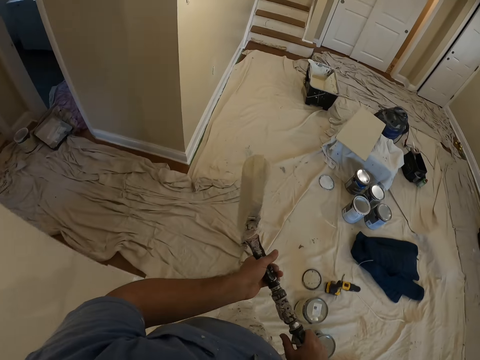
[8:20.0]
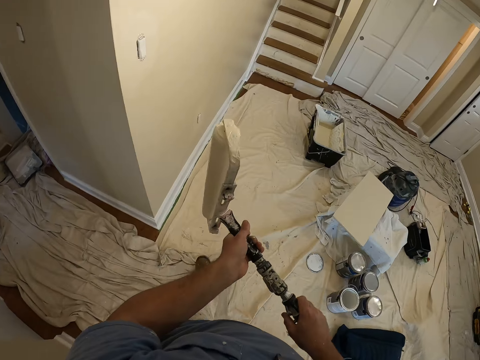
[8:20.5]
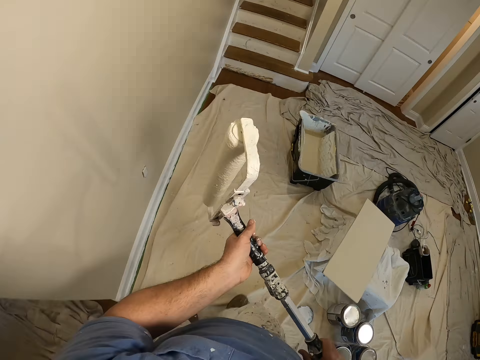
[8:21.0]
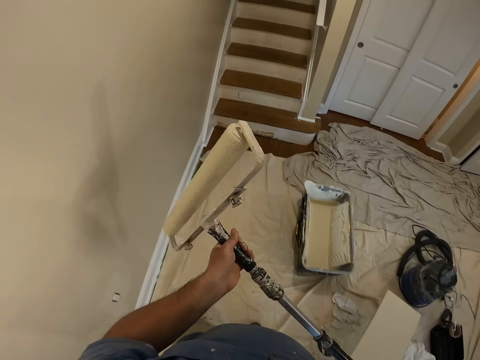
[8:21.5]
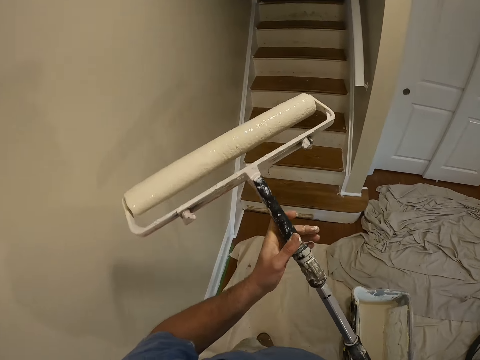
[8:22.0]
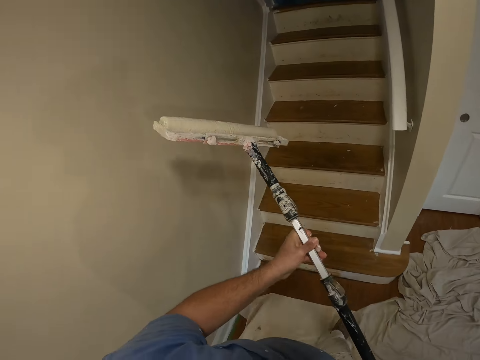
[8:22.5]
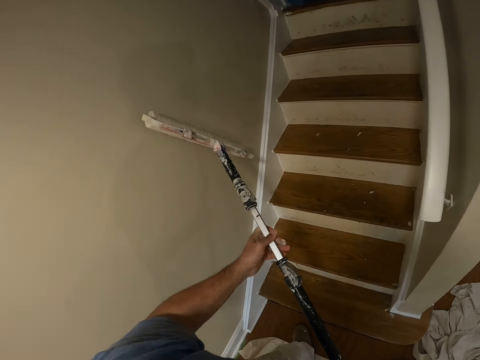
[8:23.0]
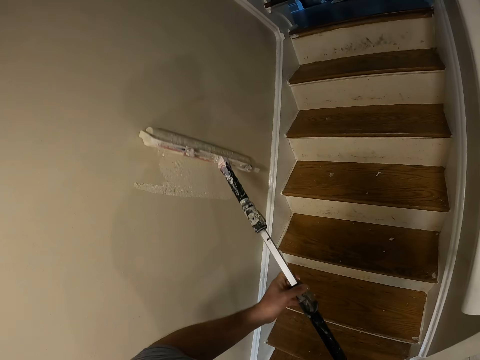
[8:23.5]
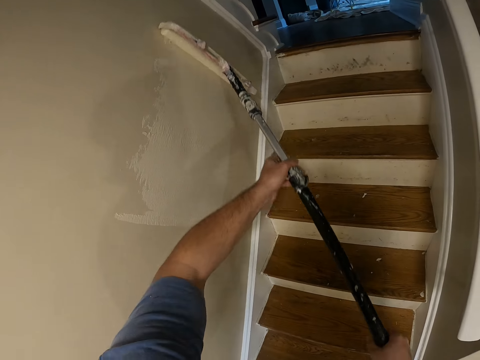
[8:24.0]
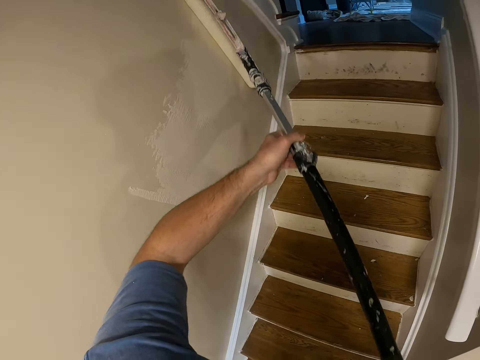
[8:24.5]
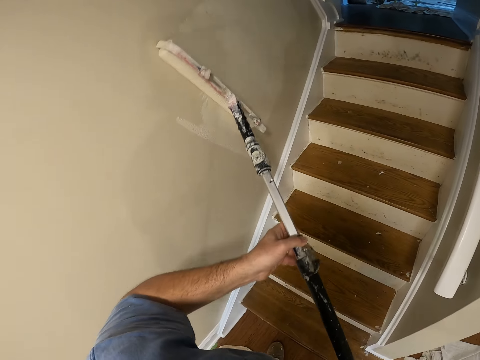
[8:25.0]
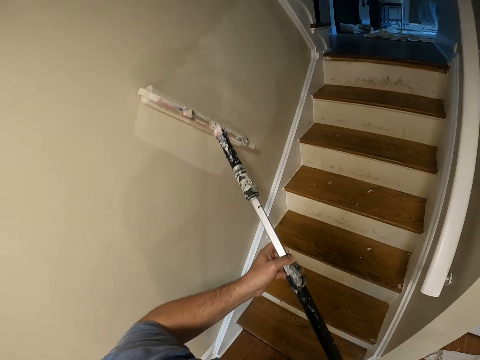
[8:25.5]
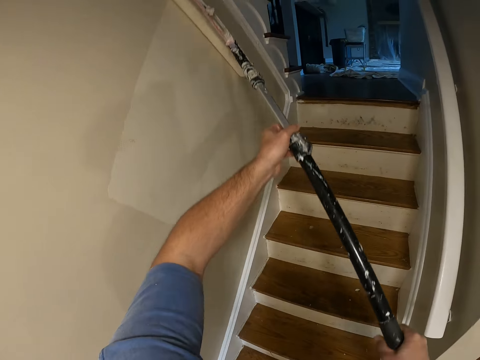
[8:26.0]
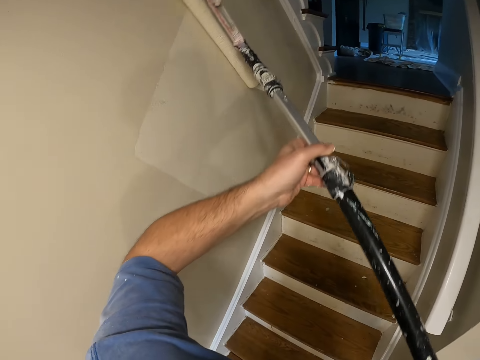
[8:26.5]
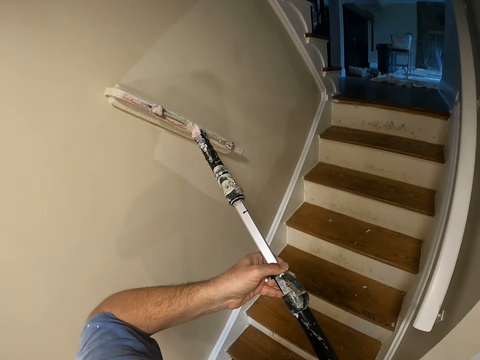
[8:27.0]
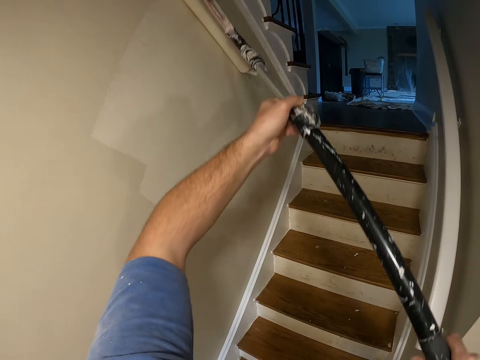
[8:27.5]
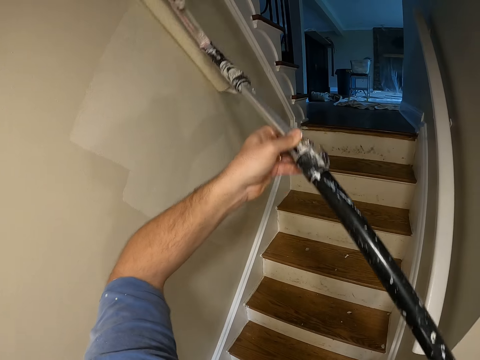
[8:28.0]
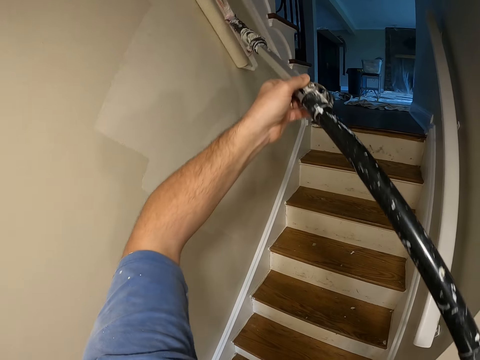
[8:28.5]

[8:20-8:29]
The camera wearer paints the wall in the house with the roller.

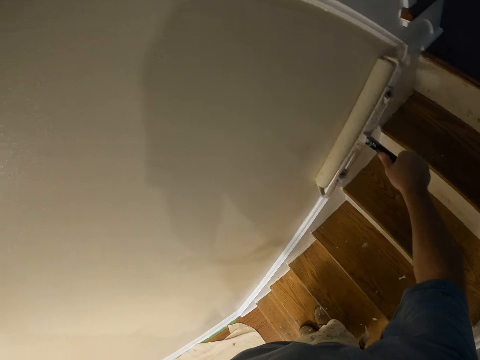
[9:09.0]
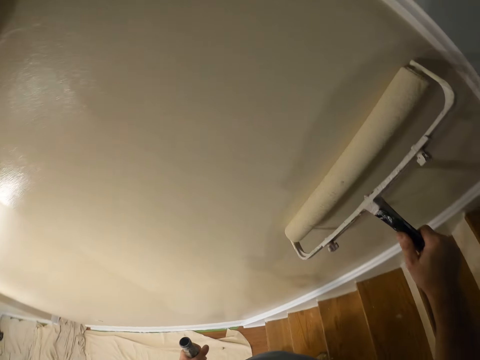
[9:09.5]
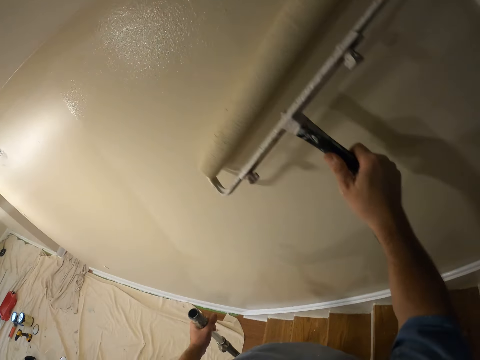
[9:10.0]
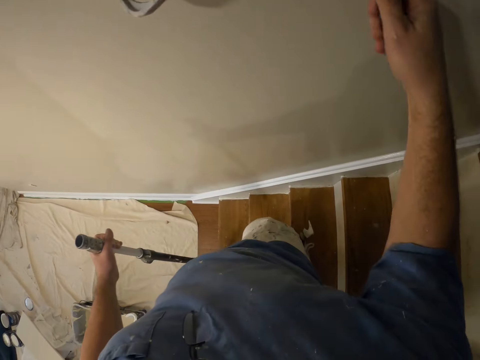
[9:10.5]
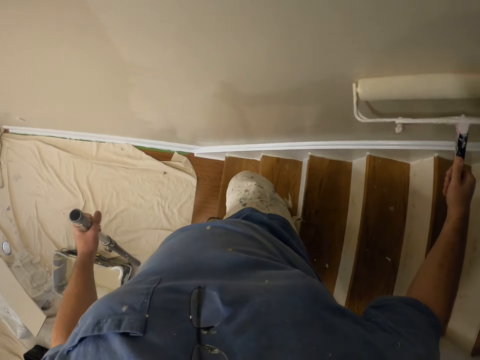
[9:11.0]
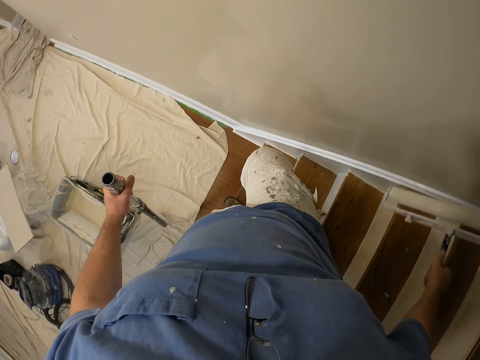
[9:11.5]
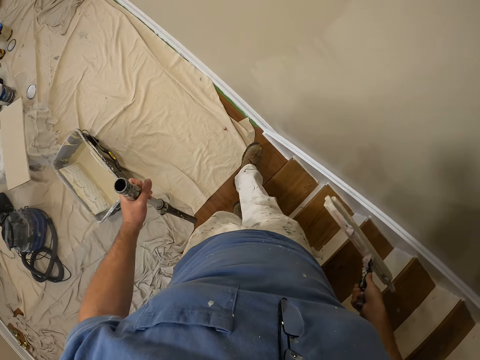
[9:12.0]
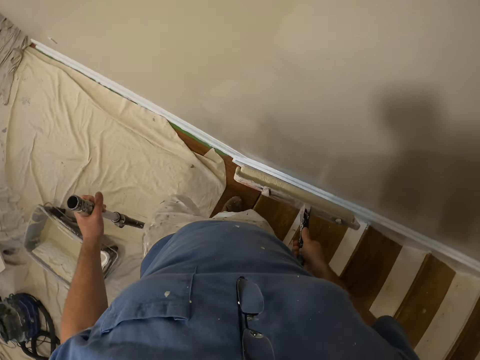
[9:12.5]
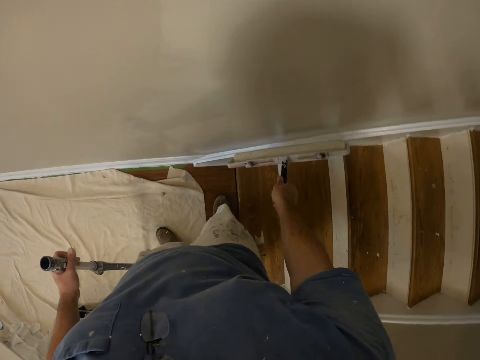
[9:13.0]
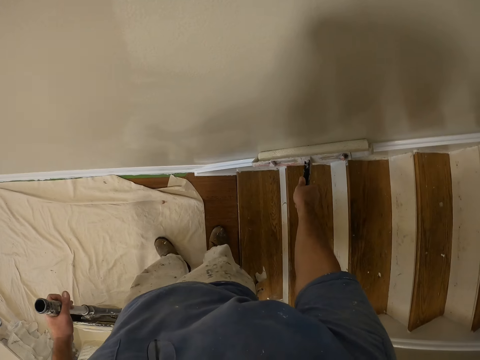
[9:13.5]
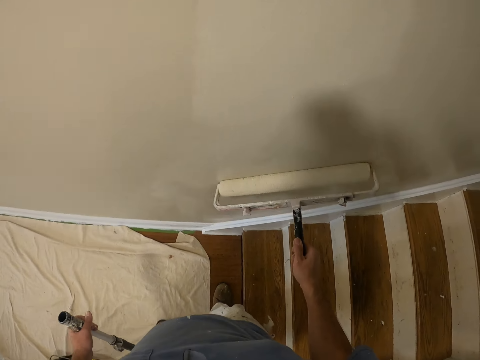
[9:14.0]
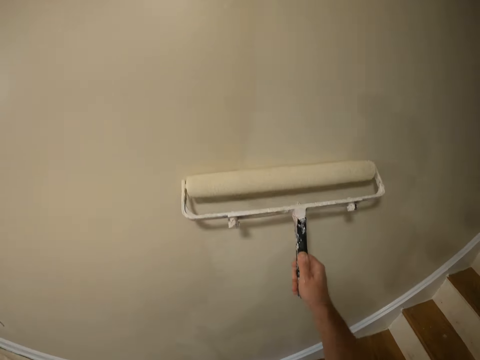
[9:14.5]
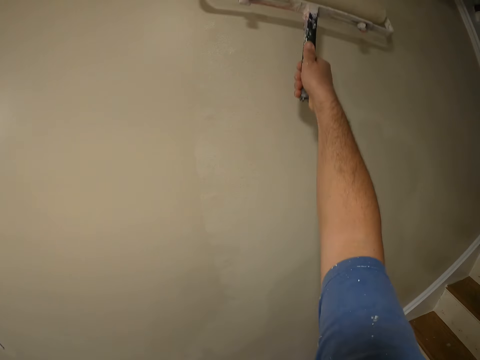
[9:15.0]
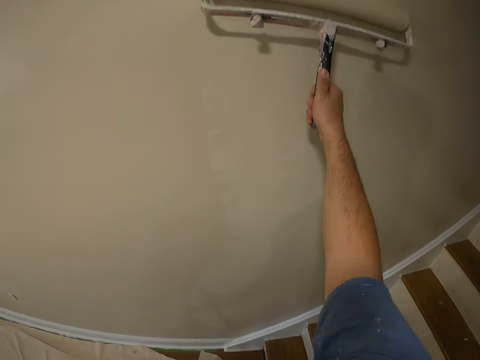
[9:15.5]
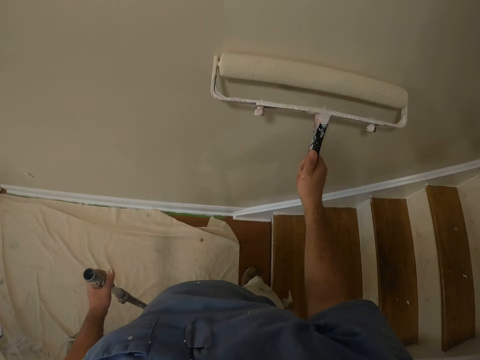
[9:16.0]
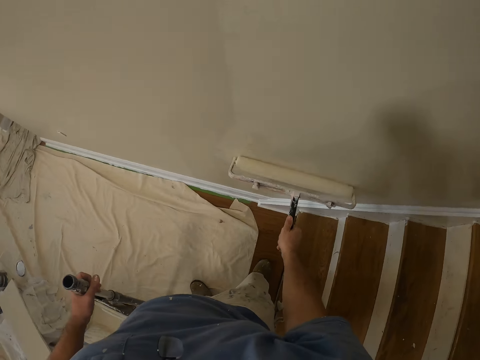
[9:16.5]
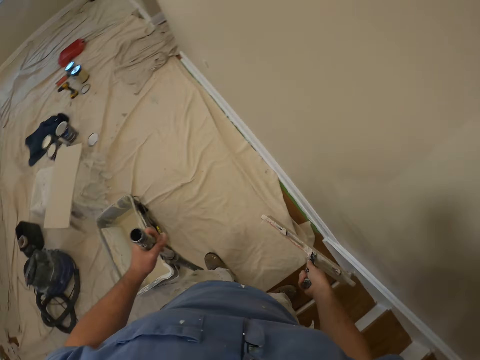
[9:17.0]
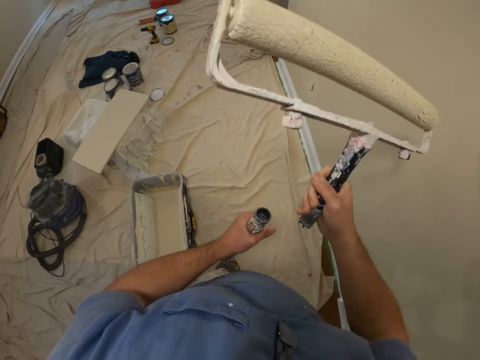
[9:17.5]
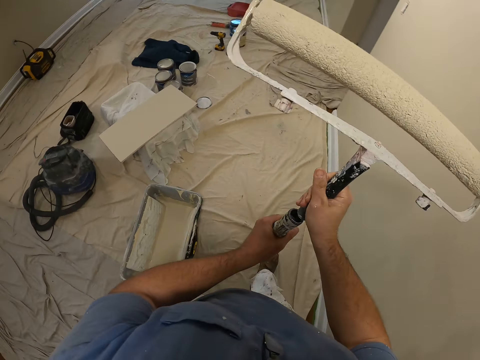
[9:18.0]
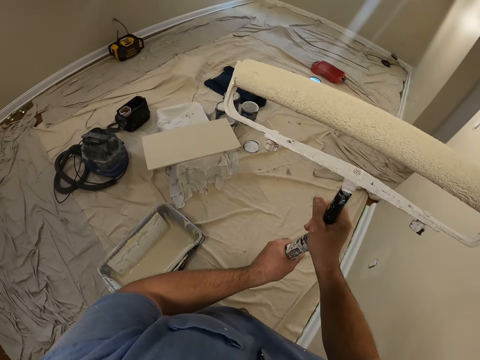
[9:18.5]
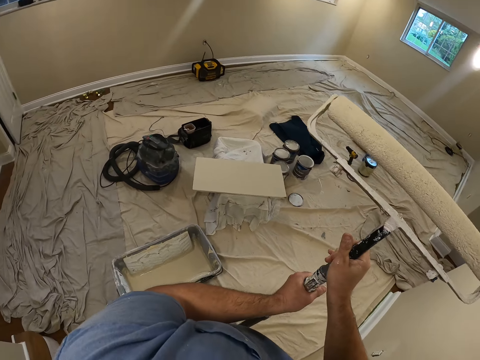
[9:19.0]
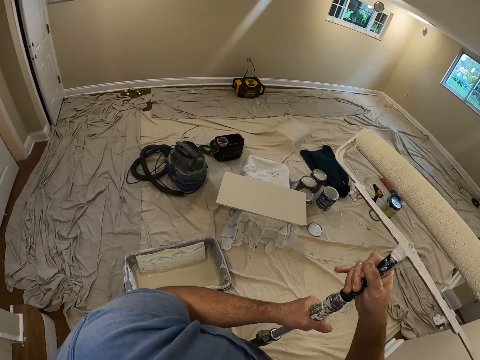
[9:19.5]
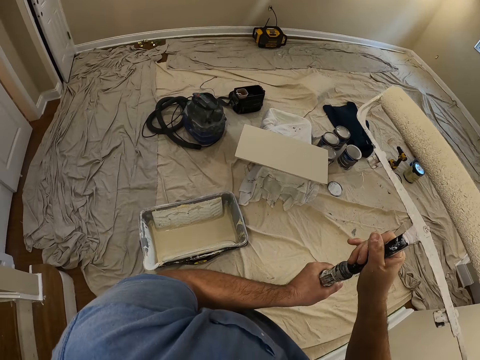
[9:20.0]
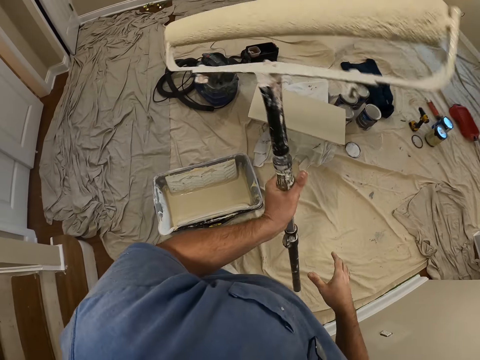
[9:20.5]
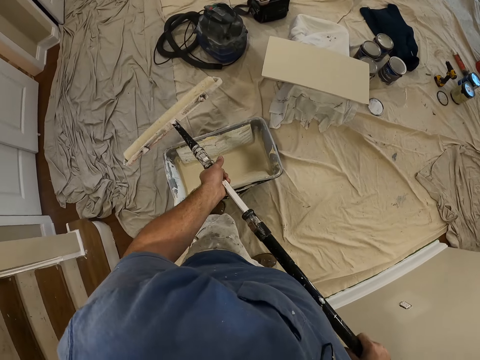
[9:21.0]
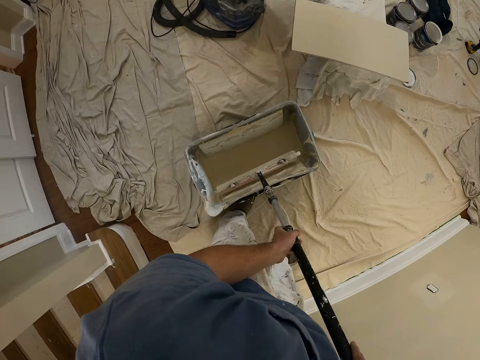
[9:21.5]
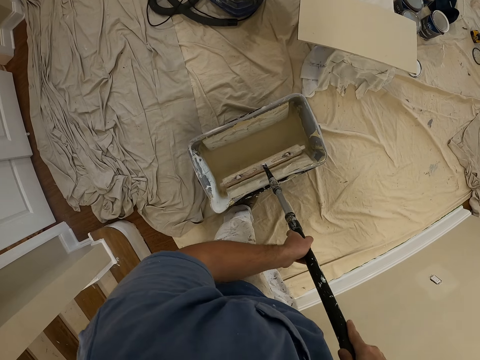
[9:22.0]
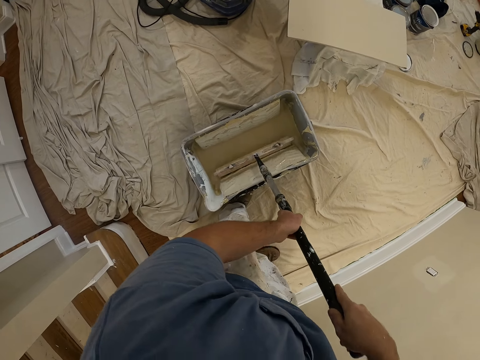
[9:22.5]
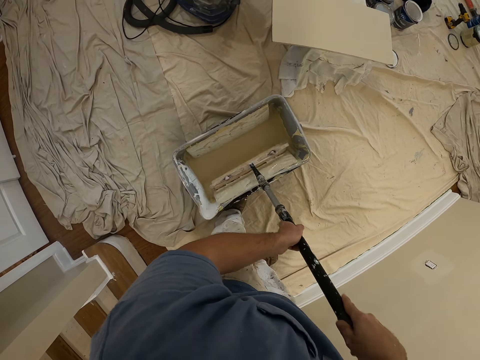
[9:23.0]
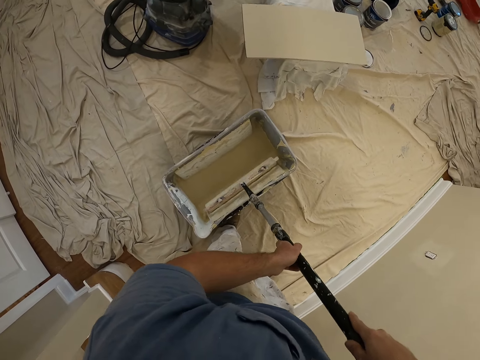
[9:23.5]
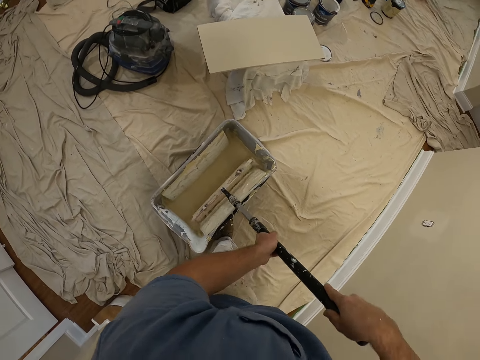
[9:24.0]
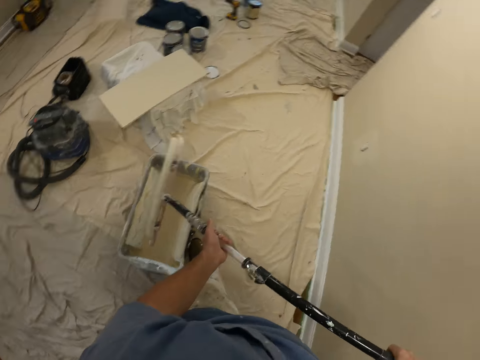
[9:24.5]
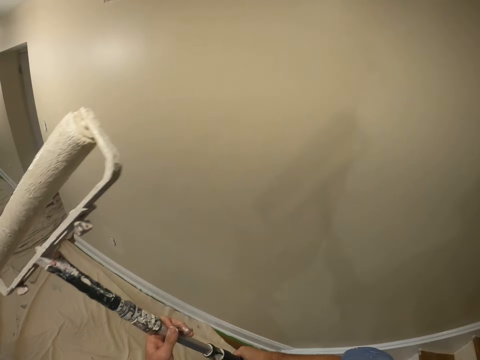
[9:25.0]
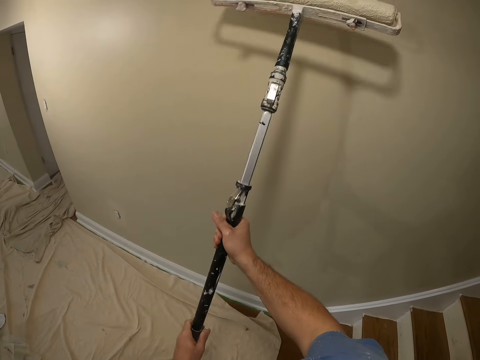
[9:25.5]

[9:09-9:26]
The camera wearer walks down the stairs. They step back on the stairs. They paint the wall in the house with the roller. They fix a longer handle on to the roller, move forward, and turn the roller. They dip the roller into the paint bucket, spread paint on the roller, and lift the roller.
